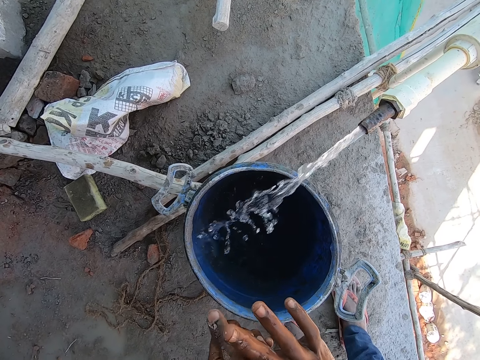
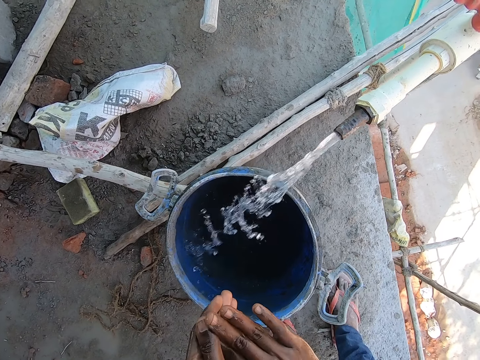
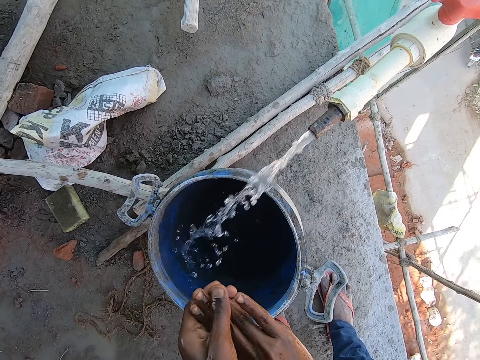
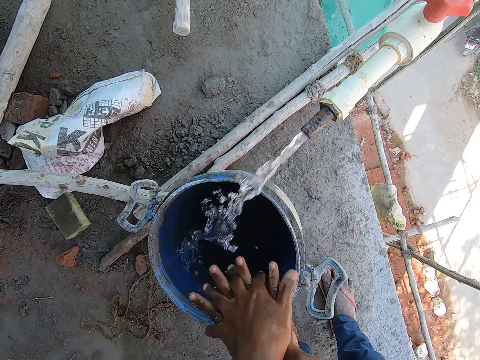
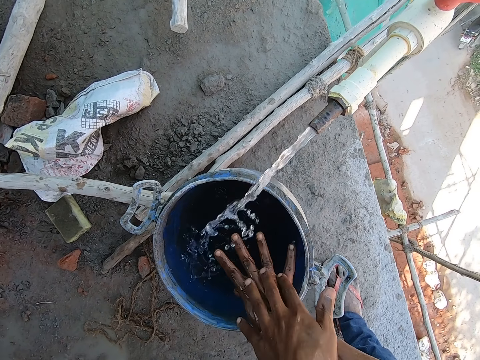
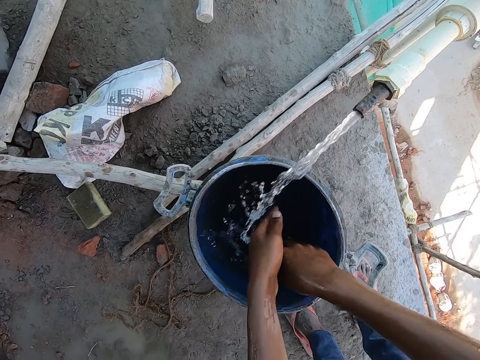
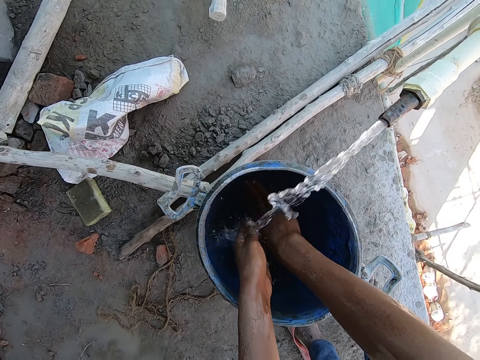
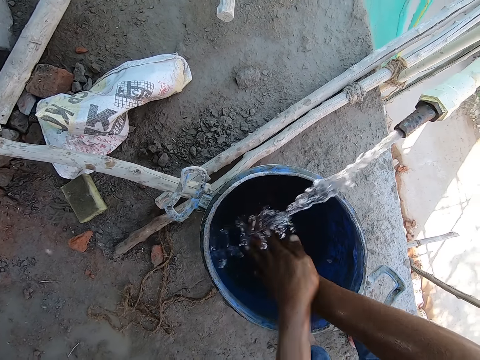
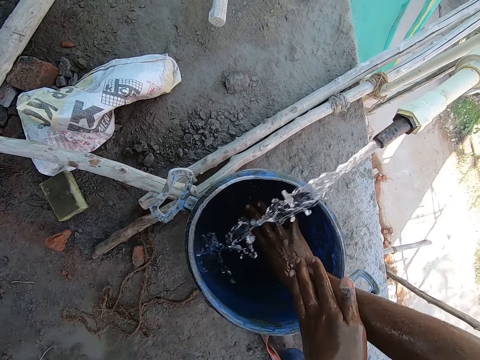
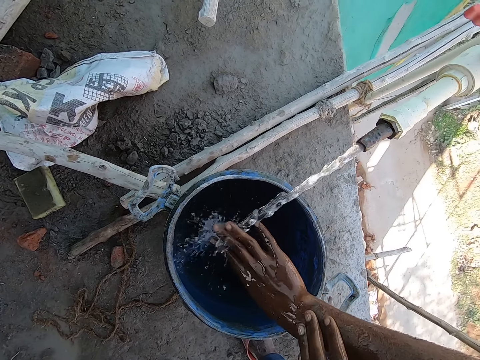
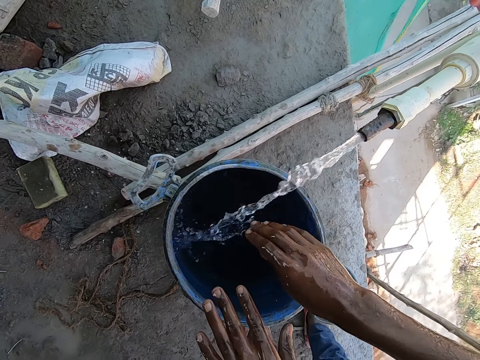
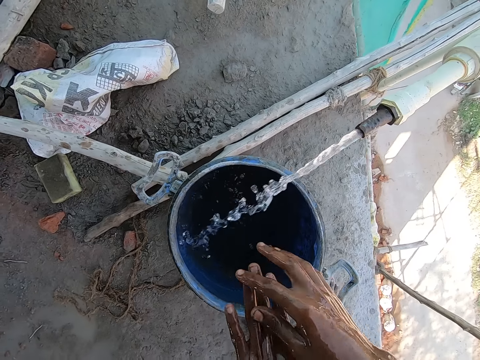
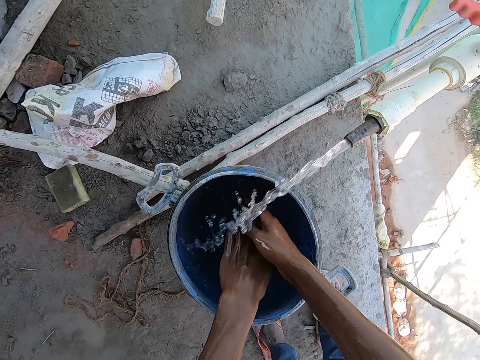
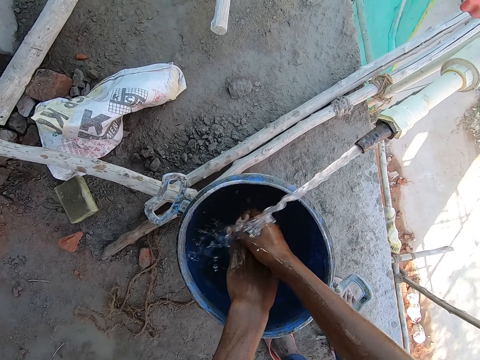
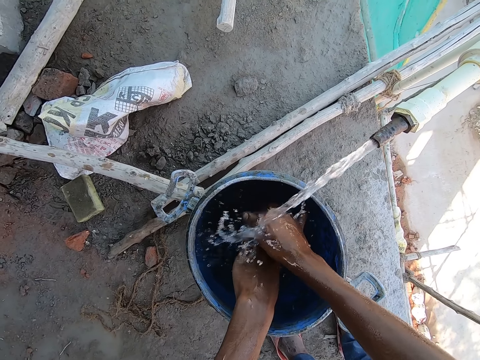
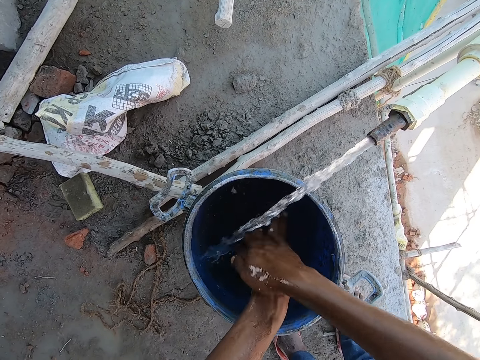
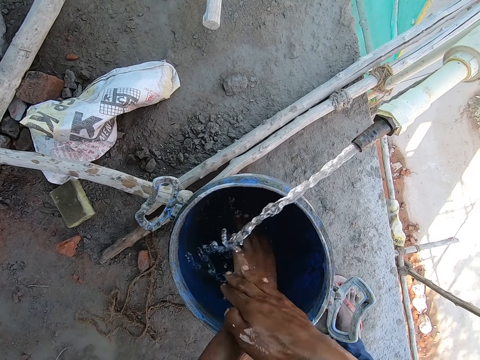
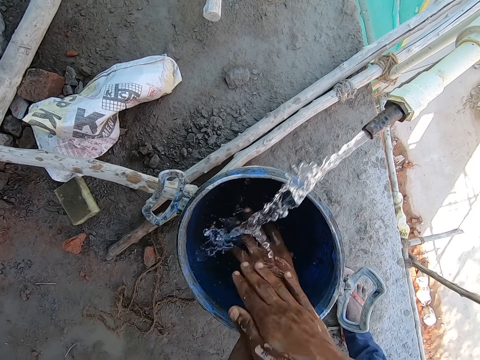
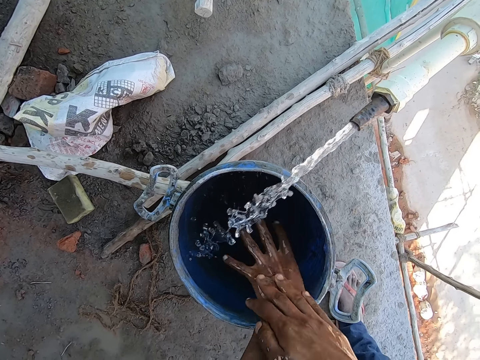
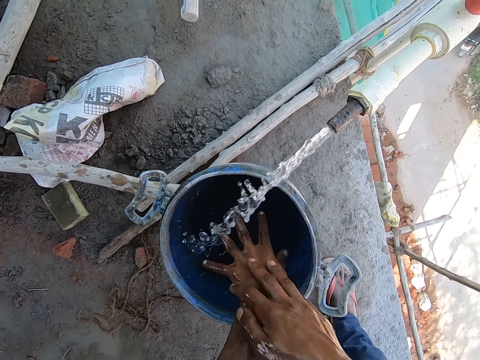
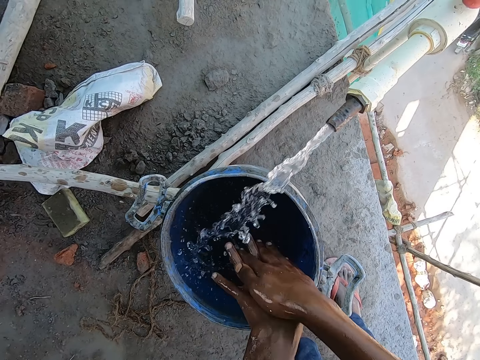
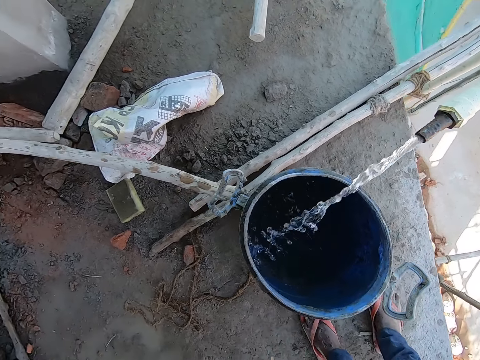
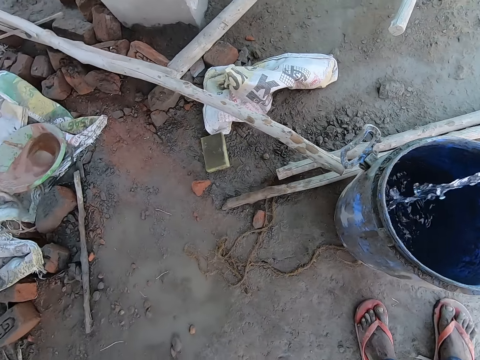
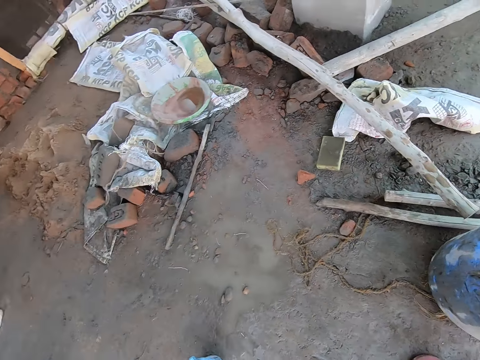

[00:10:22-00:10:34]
The camera wearer washes hands. They wash a hand.

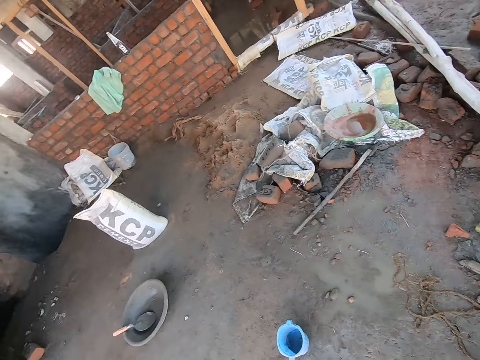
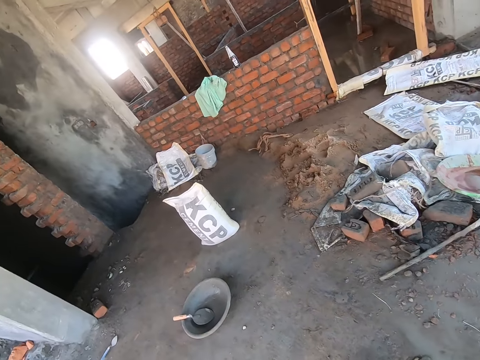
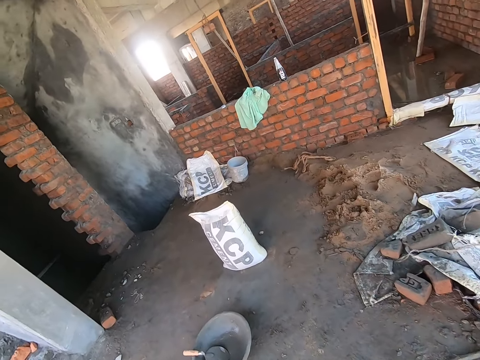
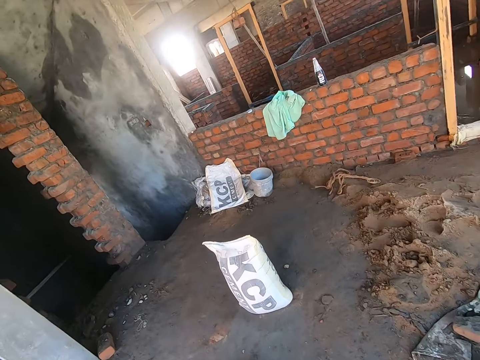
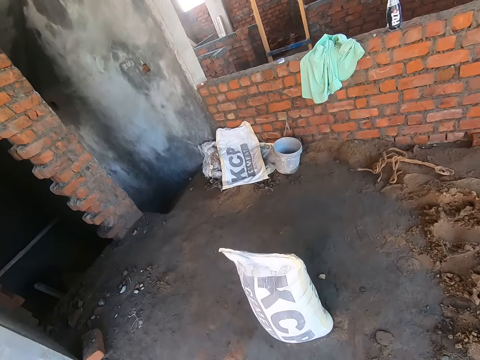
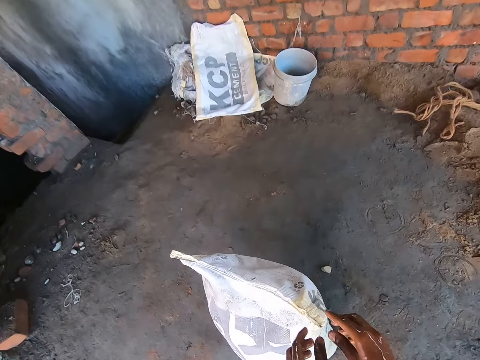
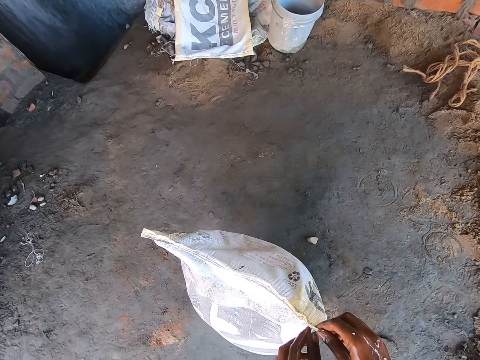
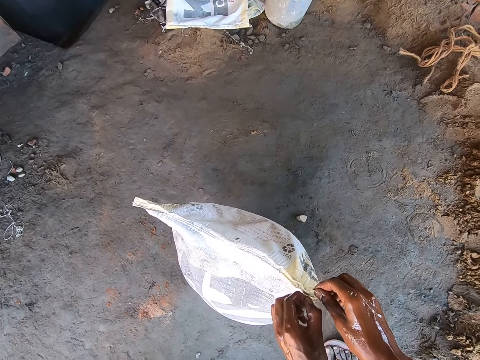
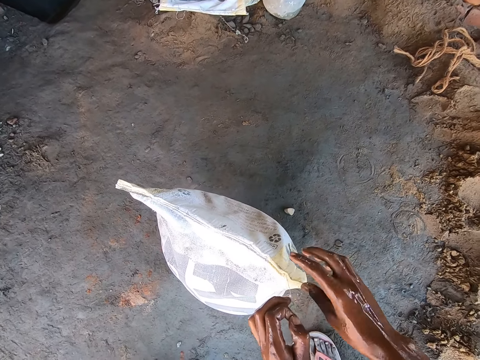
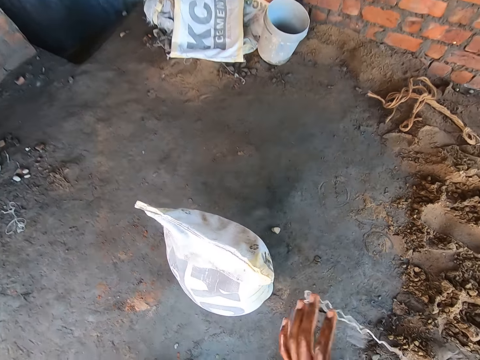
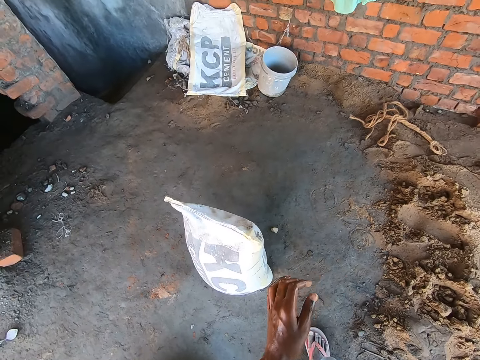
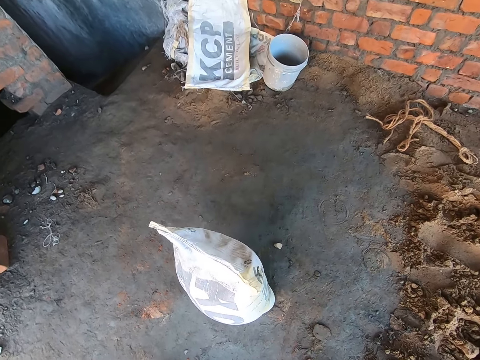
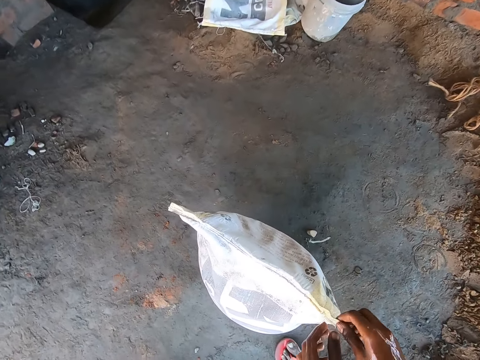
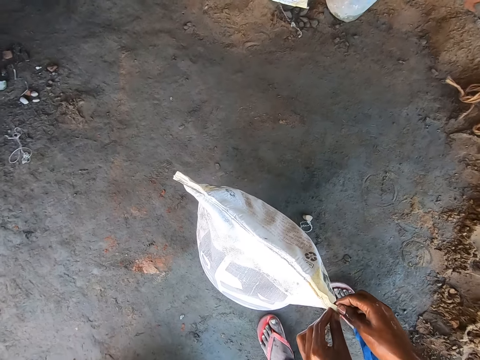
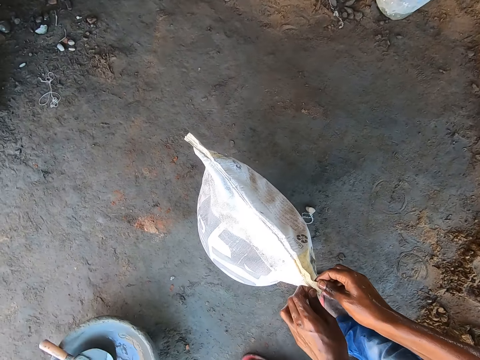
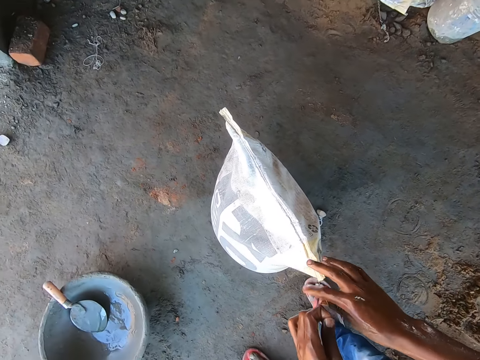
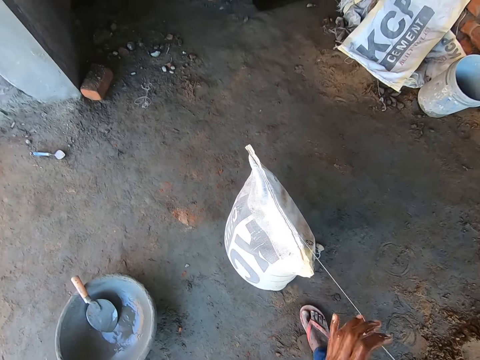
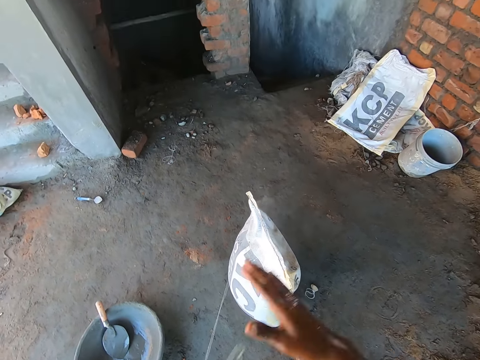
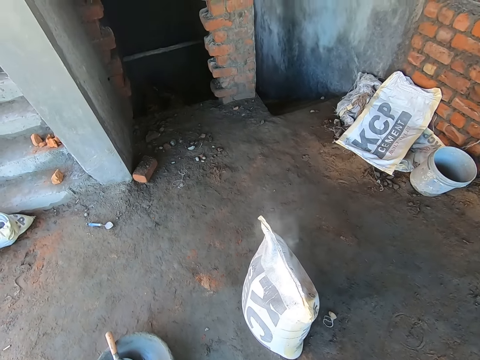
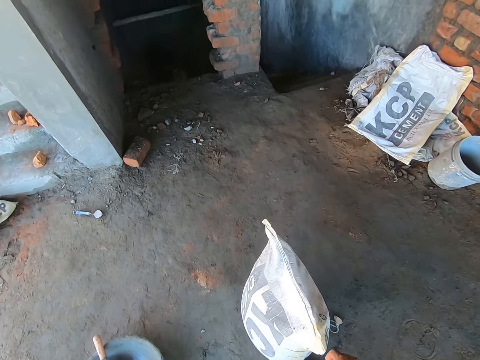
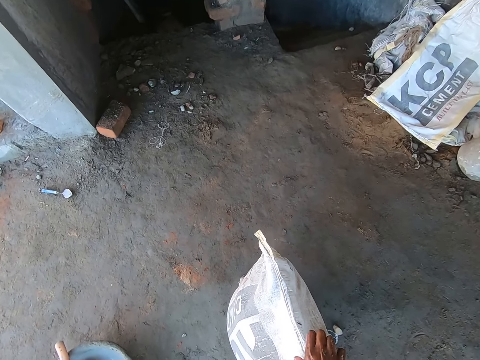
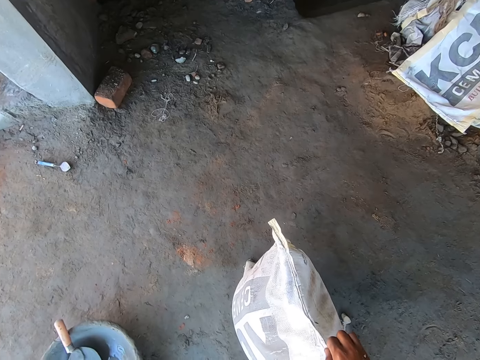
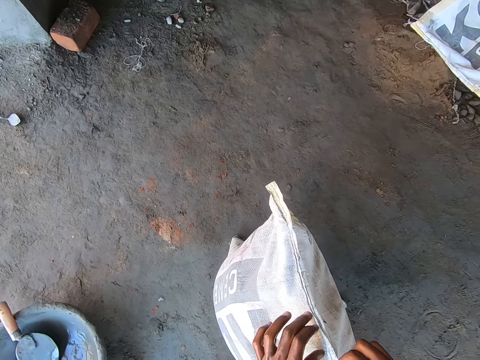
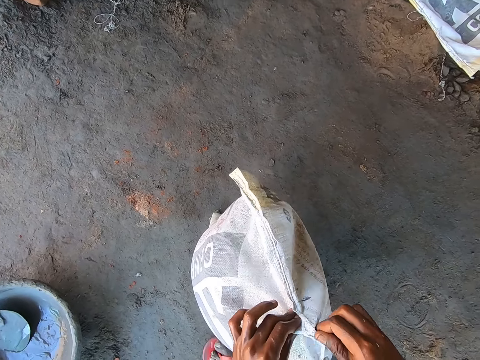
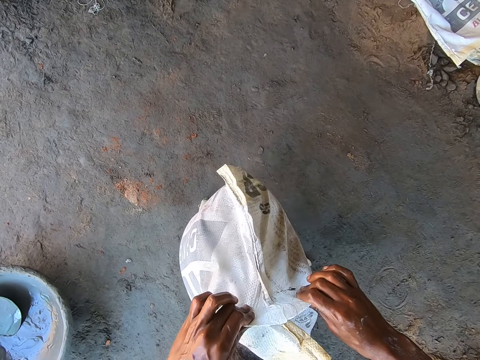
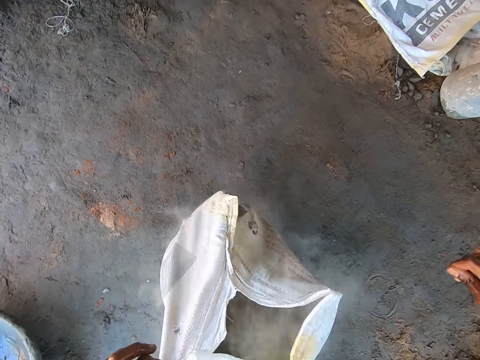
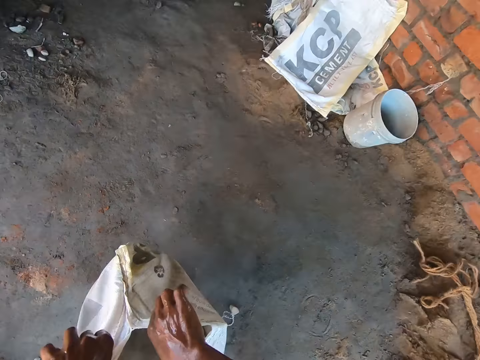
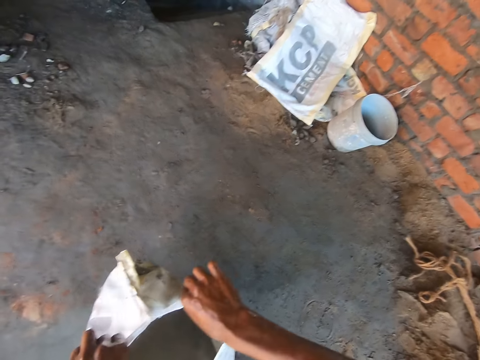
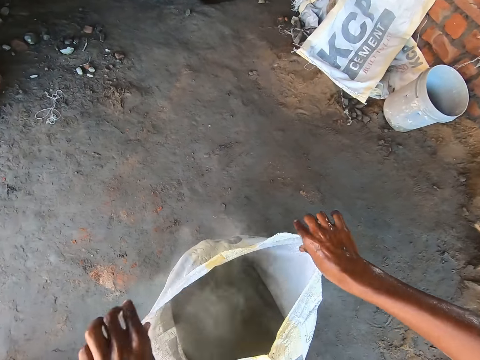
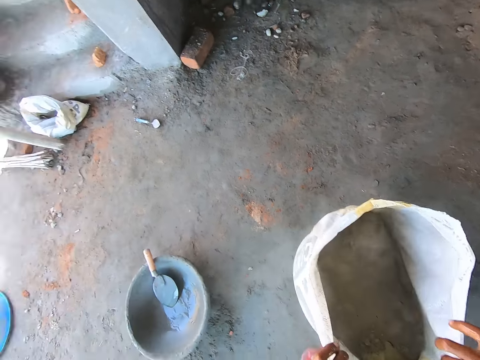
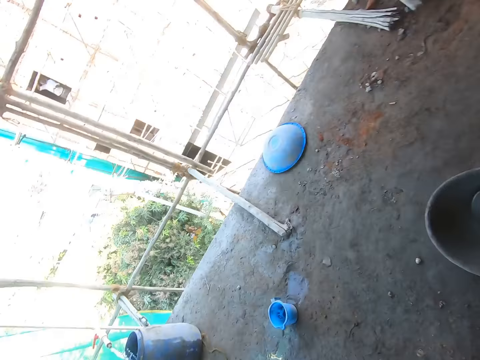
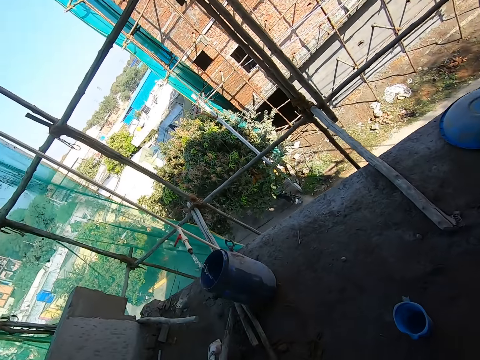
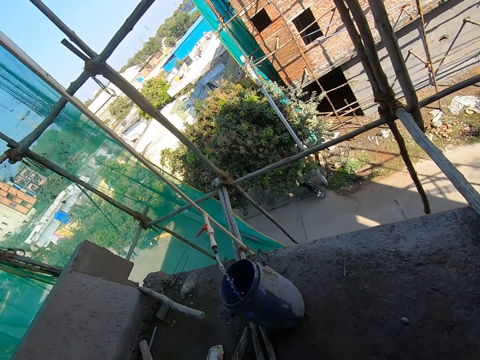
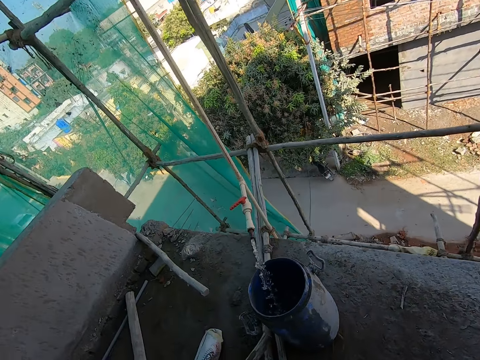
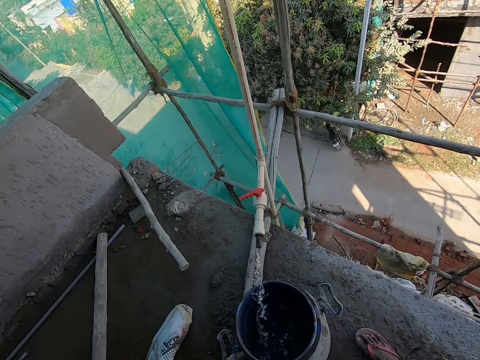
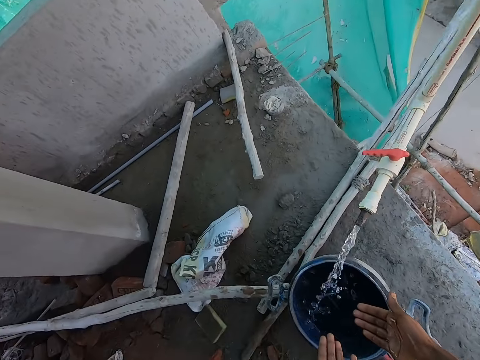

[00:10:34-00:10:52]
The camera wearer moves around. He holds a bag. He loosens a rope from a sack on the floor with both hands. He pulls a thread. He drops the rope on the floor with his right hand. He holds the bag. He holds the bag again. He loosens the rope from the sack on the floor with both hands. He pulls the thread and holds the thread. He holds the thread again. He holds the bag repeatedly. He loosens the sack with both hands. He pulls the bag and holds the bag. He holds the bag again. He walks around.
